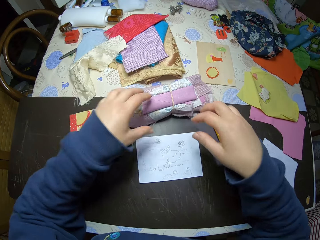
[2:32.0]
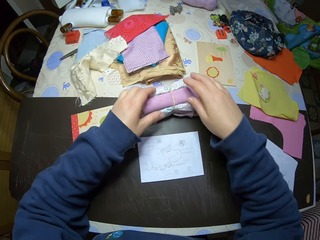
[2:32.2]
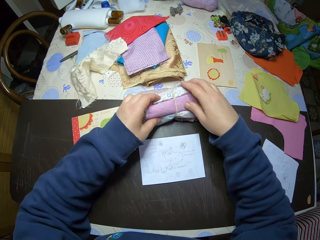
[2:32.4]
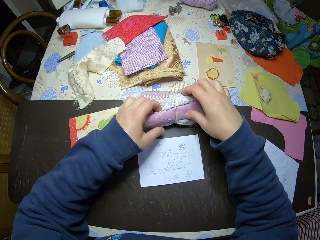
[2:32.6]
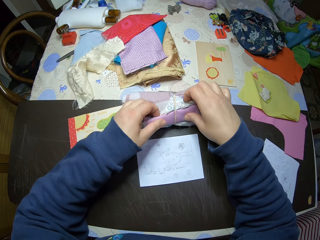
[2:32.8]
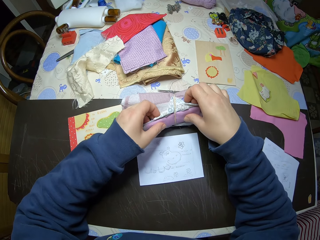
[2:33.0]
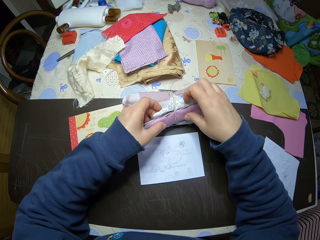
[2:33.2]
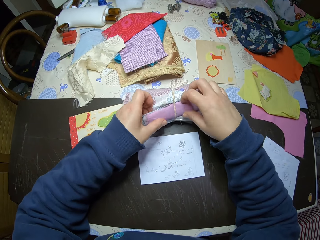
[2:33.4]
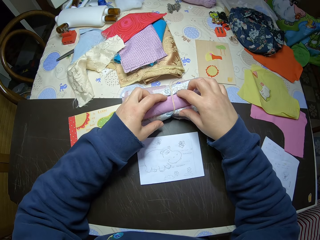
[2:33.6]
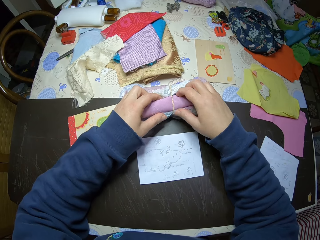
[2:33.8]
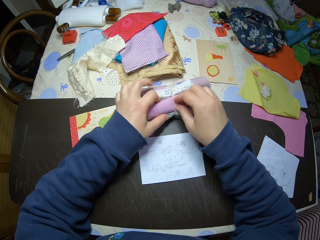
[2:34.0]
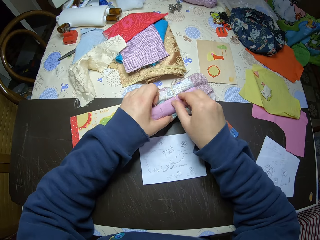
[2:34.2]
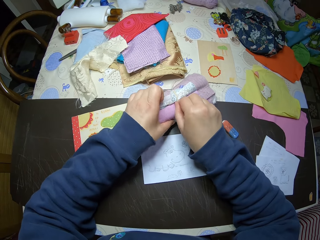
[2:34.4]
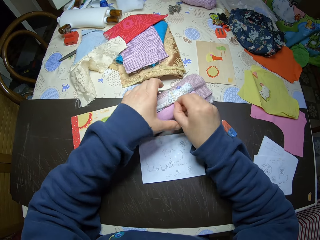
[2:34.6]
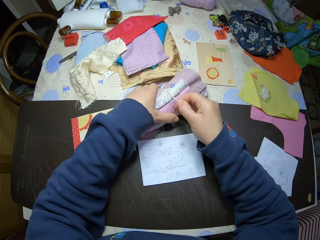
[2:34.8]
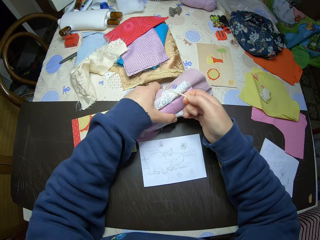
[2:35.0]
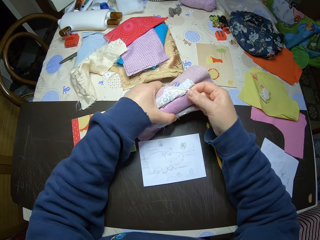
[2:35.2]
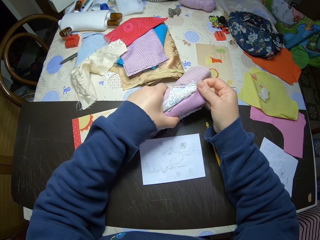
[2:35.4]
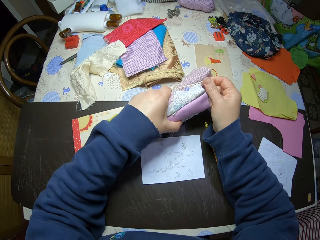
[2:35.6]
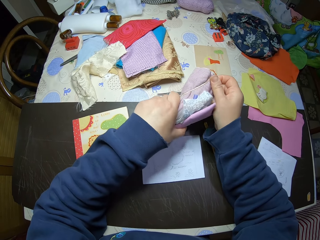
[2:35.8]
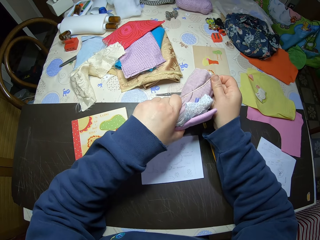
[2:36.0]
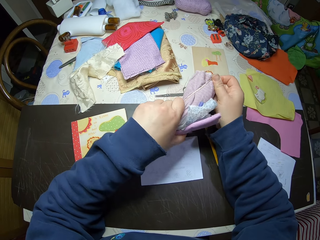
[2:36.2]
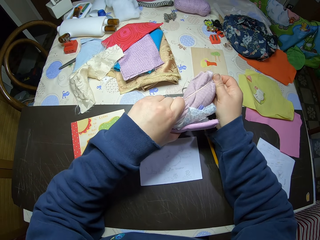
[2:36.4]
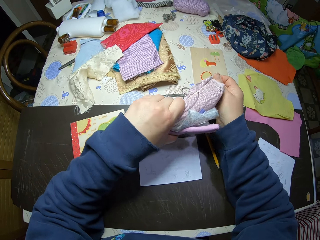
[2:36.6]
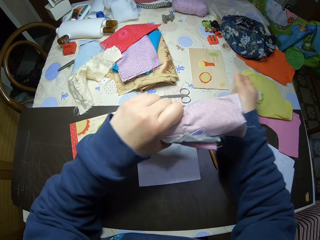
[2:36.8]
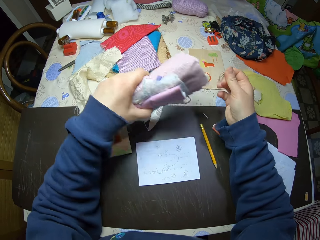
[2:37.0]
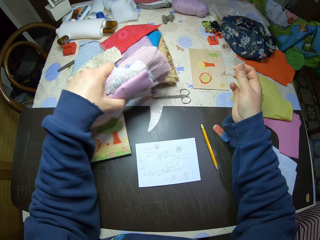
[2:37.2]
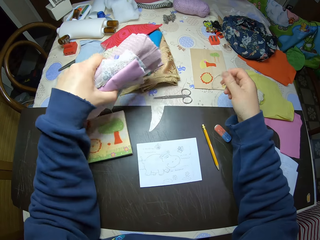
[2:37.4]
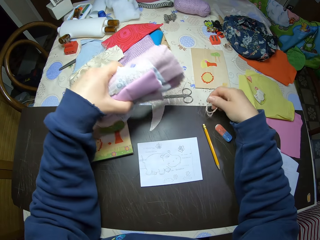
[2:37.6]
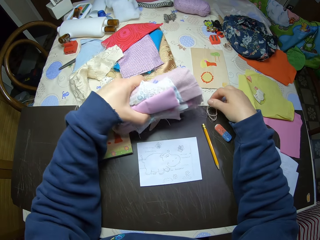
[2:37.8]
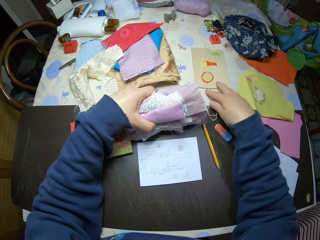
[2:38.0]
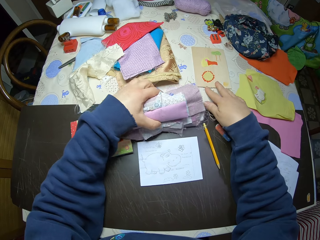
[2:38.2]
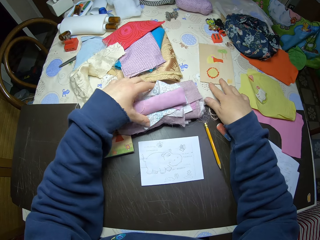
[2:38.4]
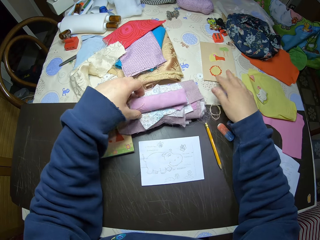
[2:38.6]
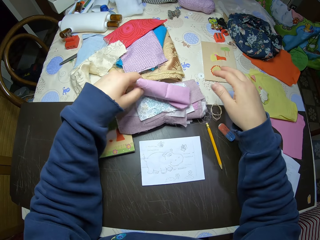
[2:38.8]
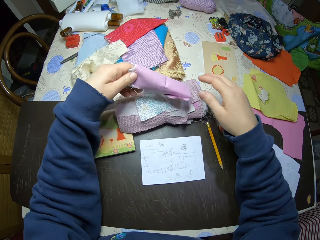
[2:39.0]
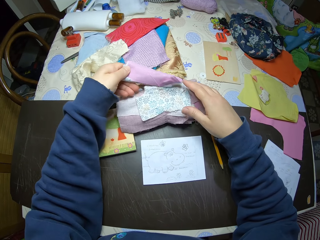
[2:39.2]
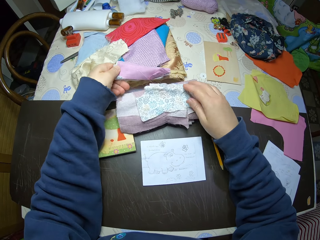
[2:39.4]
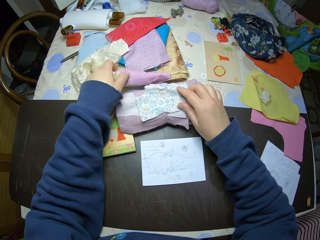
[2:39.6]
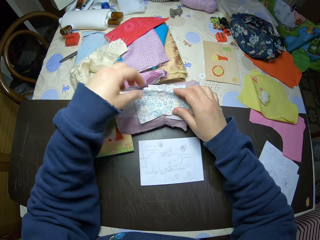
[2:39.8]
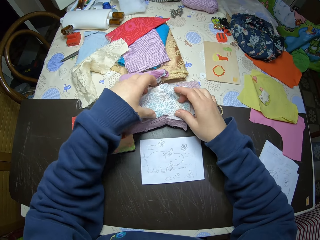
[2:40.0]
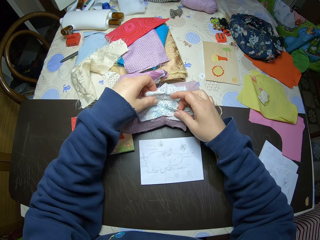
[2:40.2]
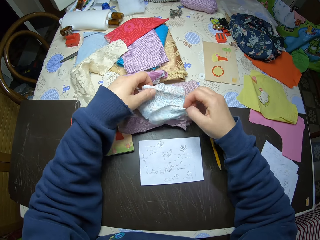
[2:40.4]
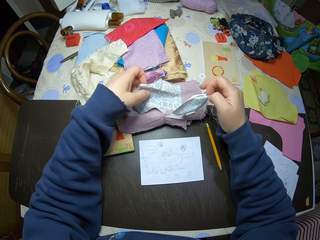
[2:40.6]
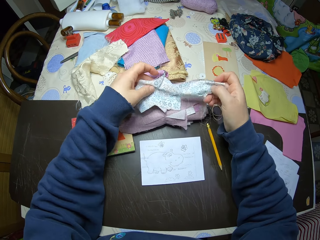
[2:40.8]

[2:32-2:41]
The camera wearer touches the tied pieces of cloth. They hold the tied pieces of cloth with both hands. They remove the rope on the tied pieces of cloth. They drop the rope on the table. They put down the tied pieces of cloth. They sort the pieces of cloth on the table. They hold the piece of cloth. They put down the piece of cloth.

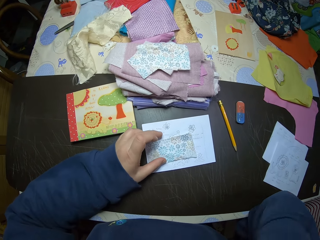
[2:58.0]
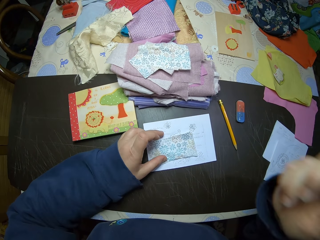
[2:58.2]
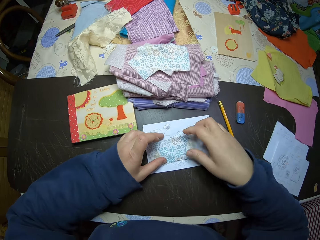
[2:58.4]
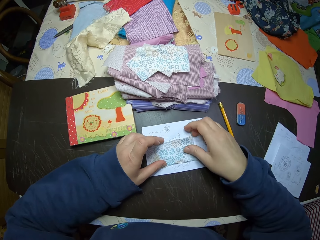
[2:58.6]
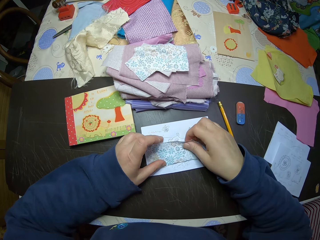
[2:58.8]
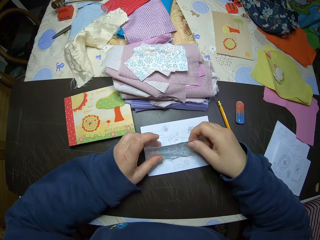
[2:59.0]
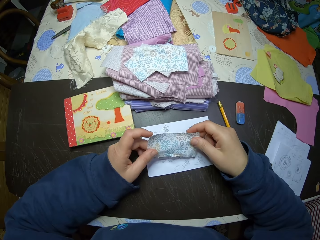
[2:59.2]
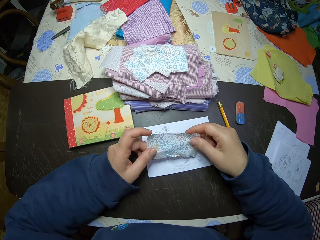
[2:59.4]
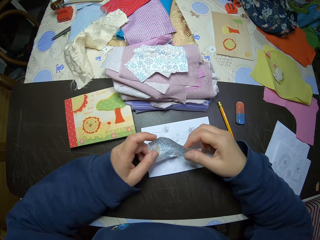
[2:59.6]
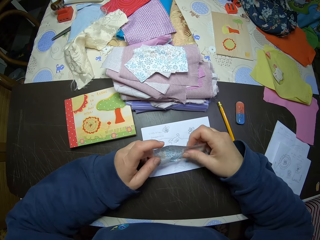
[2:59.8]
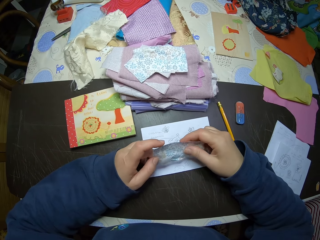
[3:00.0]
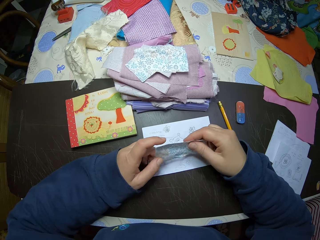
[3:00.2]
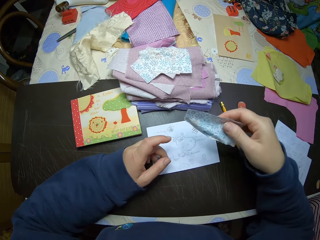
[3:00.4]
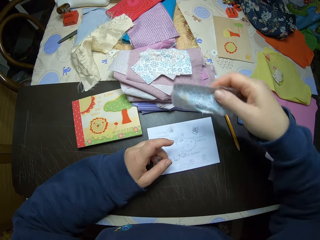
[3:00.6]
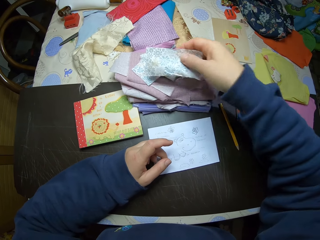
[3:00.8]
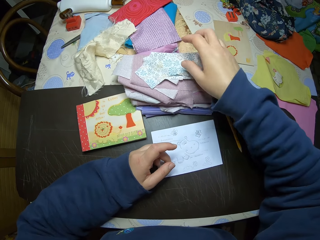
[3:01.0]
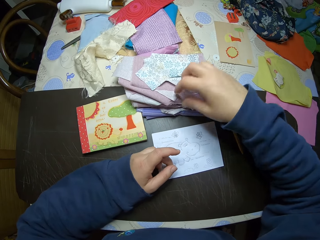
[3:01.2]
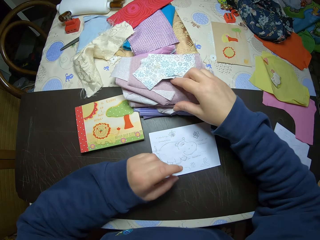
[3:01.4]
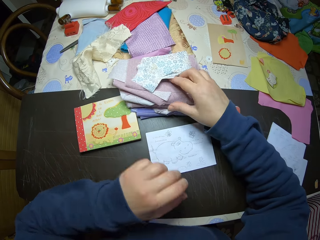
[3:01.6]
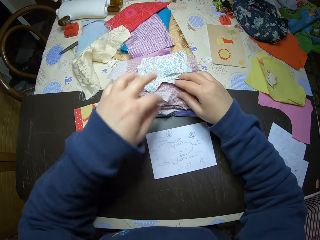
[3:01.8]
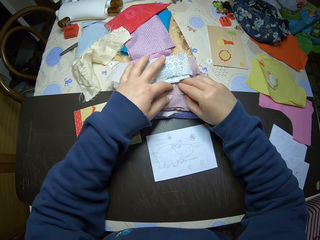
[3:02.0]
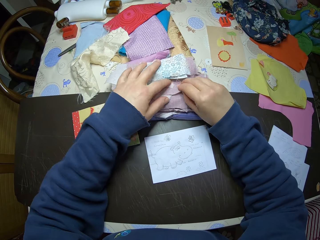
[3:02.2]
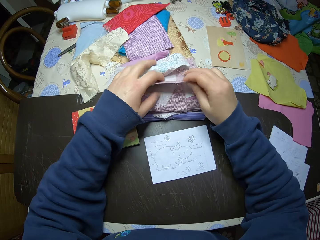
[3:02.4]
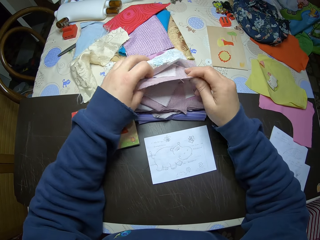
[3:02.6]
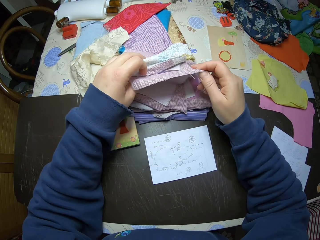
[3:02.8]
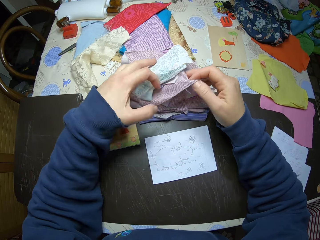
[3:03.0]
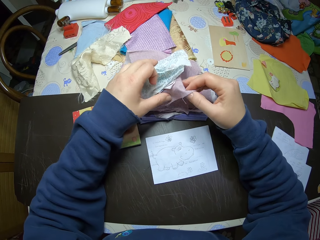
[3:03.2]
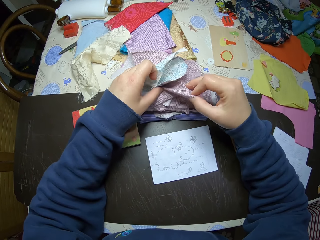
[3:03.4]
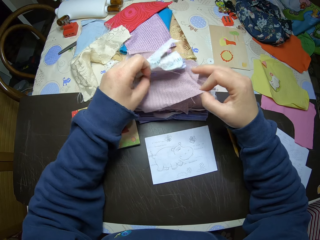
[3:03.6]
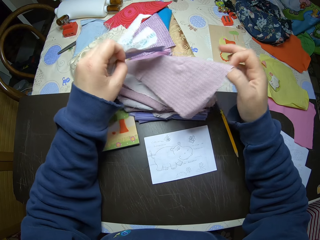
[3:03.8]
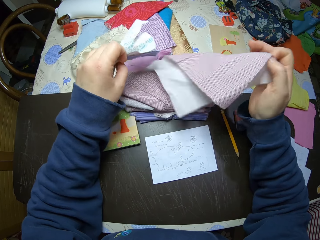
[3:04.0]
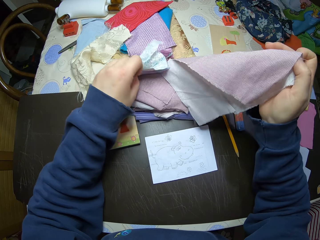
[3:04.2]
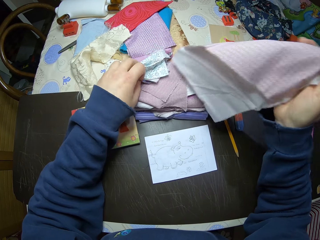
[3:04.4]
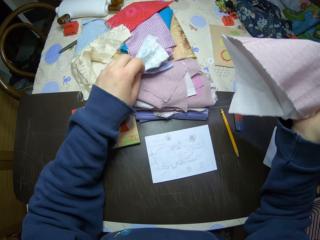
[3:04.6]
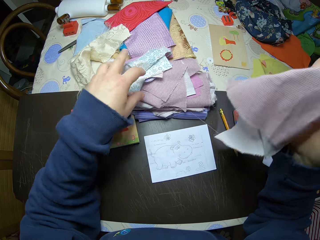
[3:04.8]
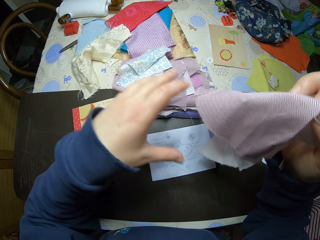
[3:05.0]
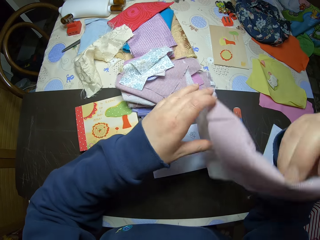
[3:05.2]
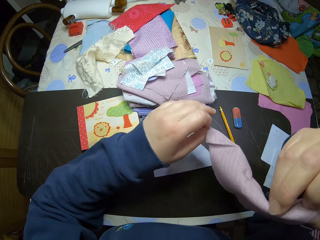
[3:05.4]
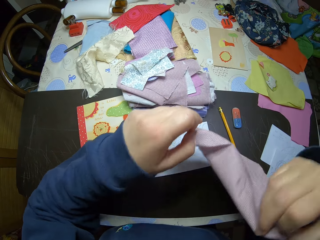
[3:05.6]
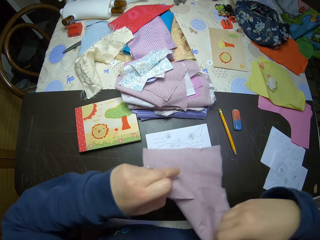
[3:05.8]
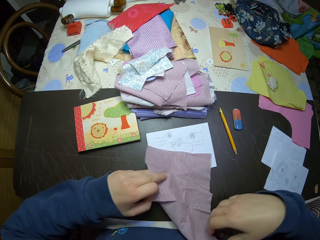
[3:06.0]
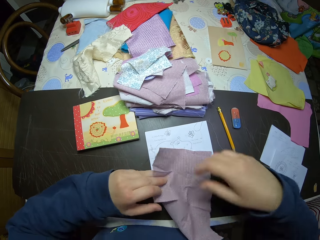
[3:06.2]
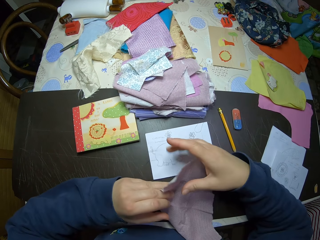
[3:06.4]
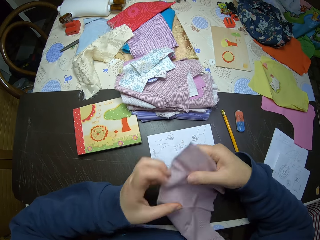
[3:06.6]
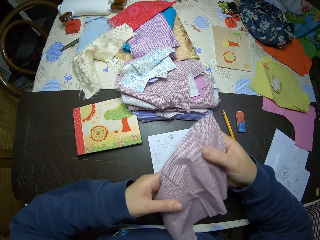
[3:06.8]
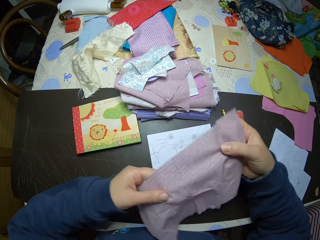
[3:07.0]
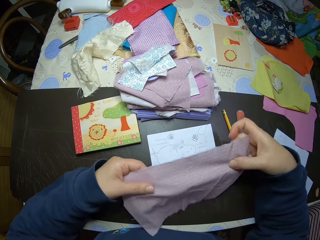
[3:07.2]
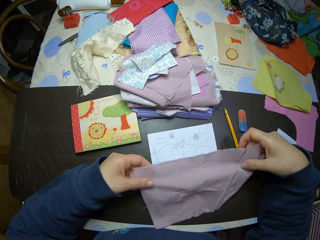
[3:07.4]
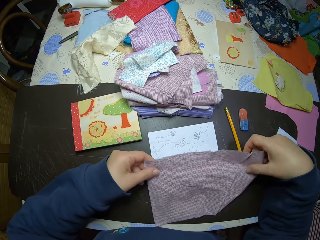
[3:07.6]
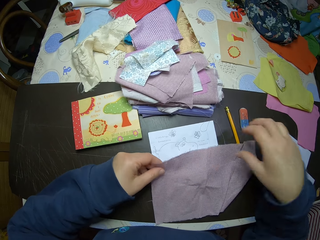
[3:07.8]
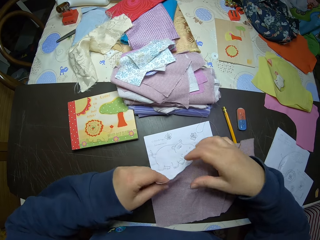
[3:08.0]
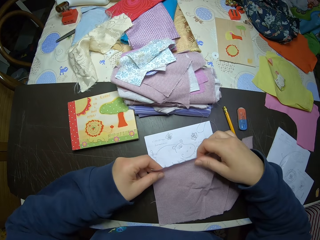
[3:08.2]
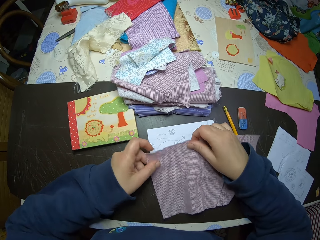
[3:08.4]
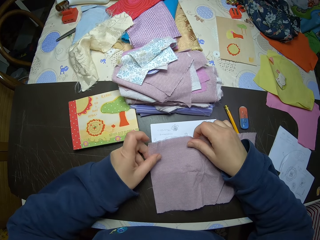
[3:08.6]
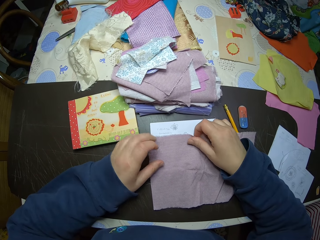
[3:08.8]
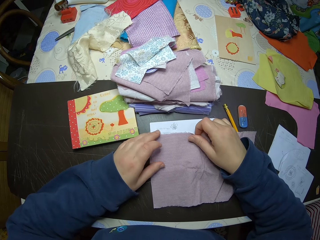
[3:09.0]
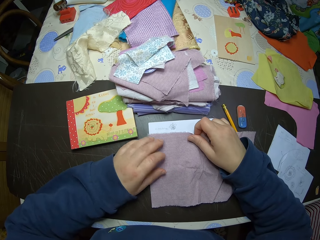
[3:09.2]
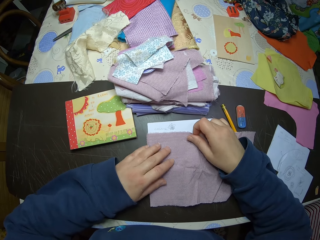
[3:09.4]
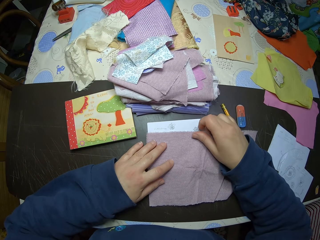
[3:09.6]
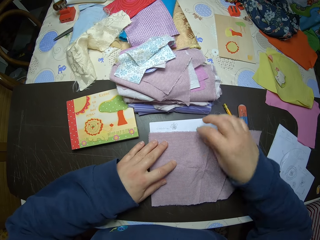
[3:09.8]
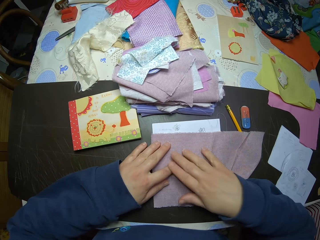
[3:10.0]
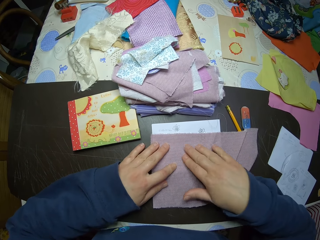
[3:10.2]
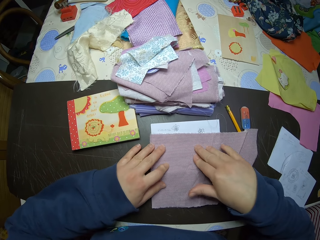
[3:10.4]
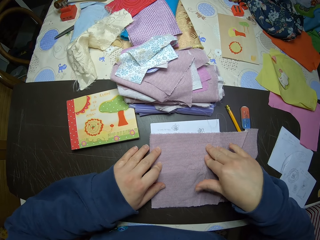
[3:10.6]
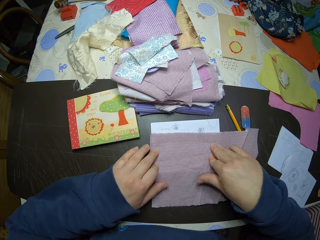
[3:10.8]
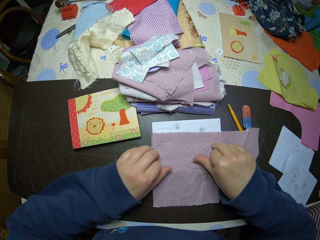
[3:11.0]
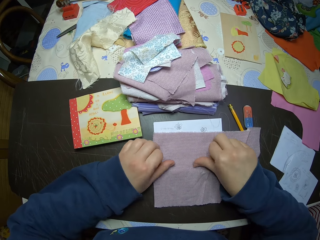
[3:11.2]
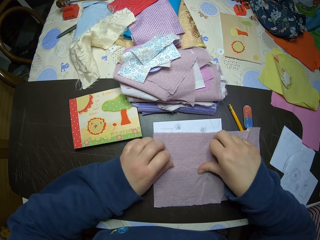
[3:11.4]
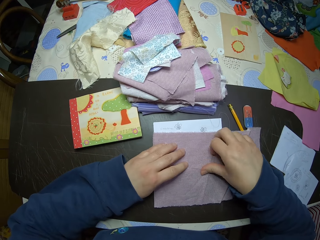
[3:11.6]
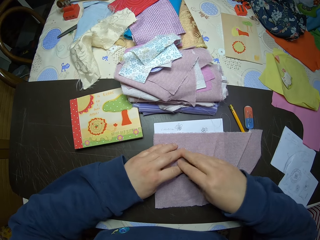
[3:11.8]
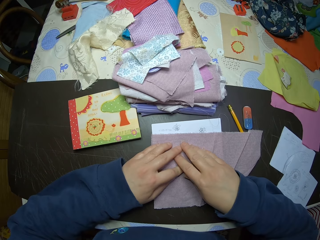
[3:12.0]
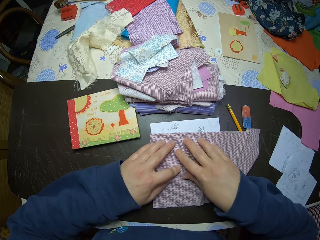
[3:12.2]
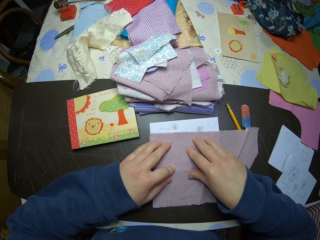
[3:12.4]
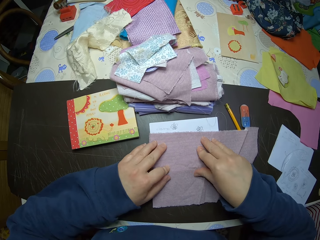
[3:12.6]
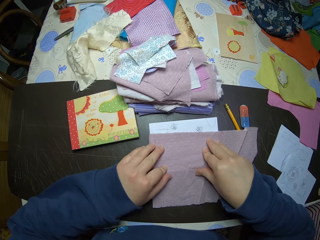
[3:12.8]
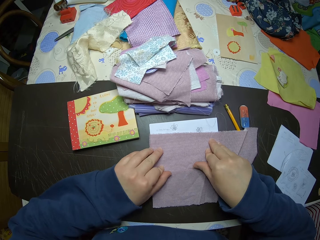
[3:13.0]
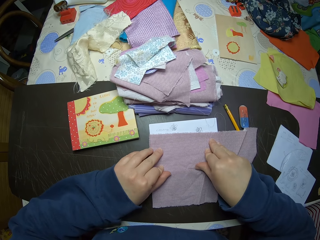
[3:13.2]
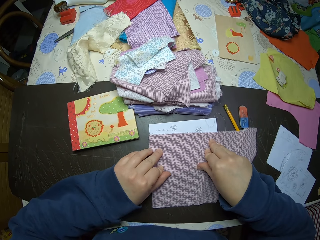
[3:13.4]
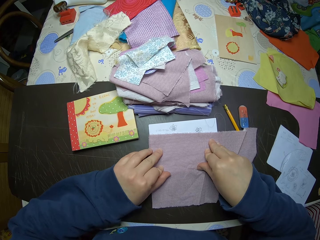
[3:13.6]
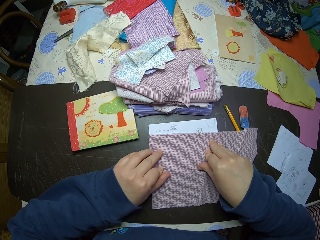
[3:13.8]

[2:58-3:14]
The camera wearer lifts their hand from the paper. They put down their hand. They hold the piece of cloth with both hands. They hold the piece of cloth with one hand. They drop the piece of cloth on other pieces of cloth. They pick out another piece of cloth with both hands. They put down the pieces of cloth. They hold the piece of cloth with one hand. They hold the piece of cloth with both hands. They straighten the piece of cloth in their hand. They put the piece of cloth on the paper. They hold down the piece of cloth against the paper. They smooth the piece of cloth on the paper.
